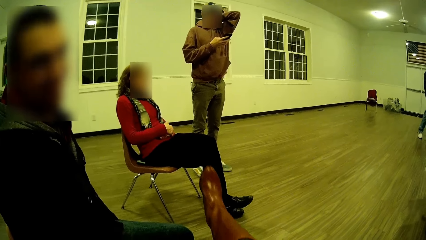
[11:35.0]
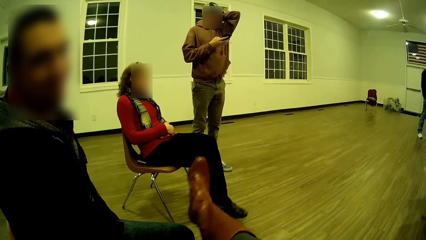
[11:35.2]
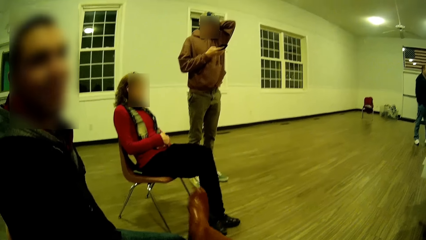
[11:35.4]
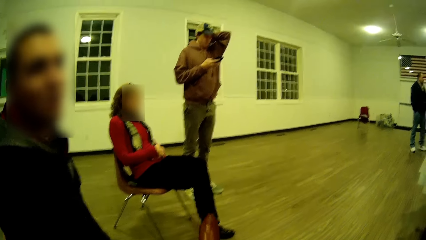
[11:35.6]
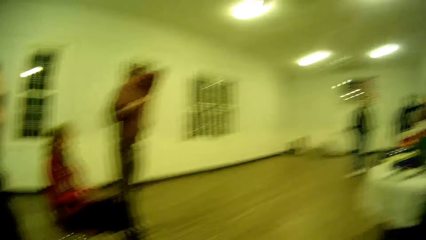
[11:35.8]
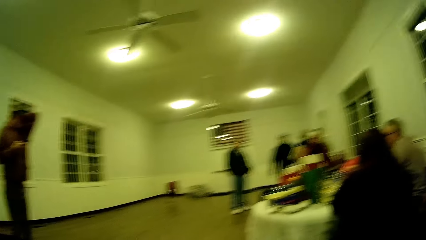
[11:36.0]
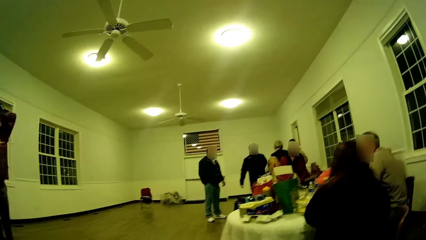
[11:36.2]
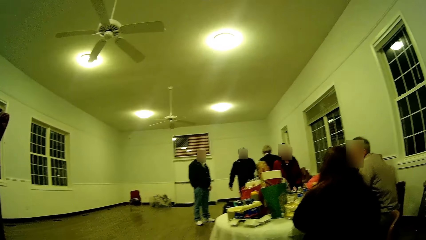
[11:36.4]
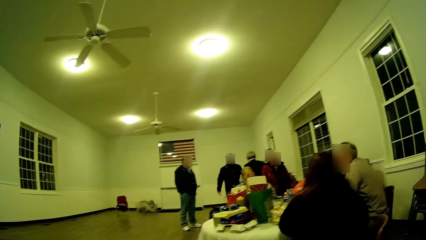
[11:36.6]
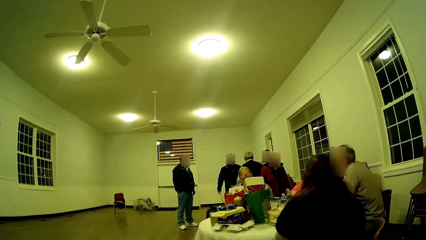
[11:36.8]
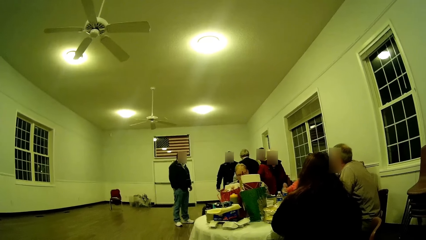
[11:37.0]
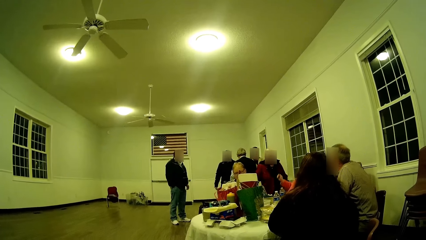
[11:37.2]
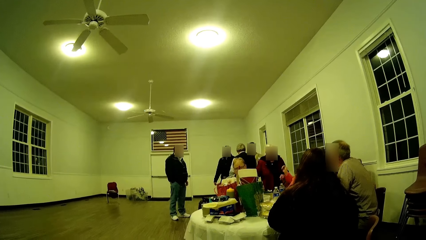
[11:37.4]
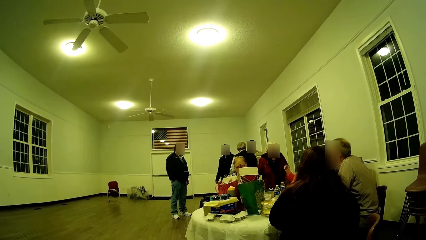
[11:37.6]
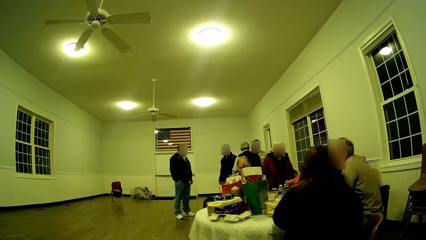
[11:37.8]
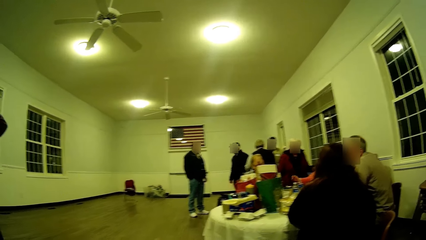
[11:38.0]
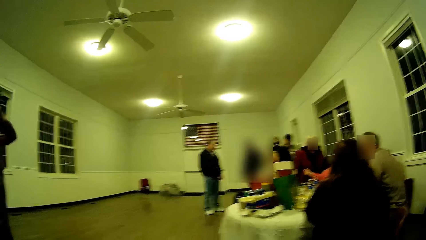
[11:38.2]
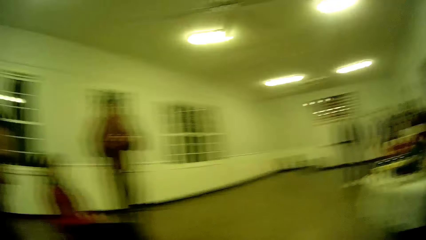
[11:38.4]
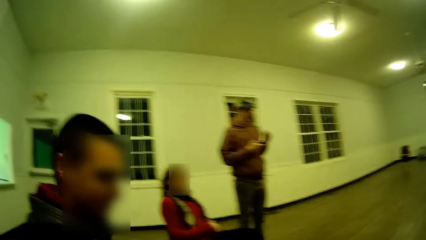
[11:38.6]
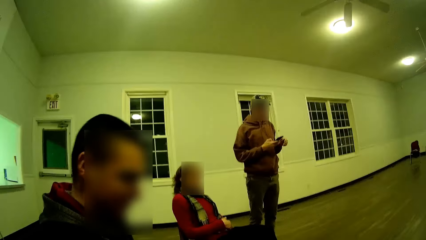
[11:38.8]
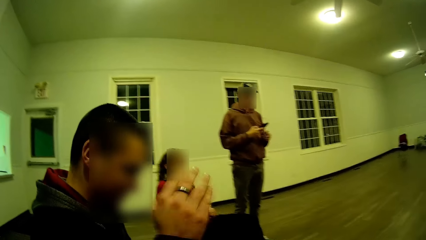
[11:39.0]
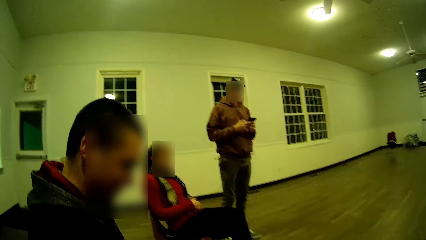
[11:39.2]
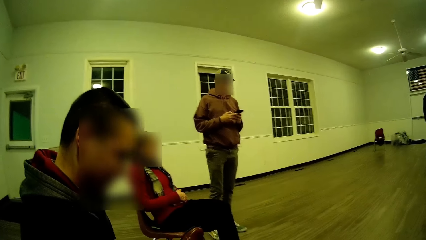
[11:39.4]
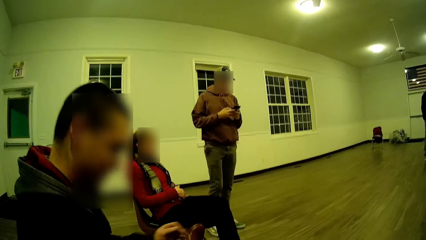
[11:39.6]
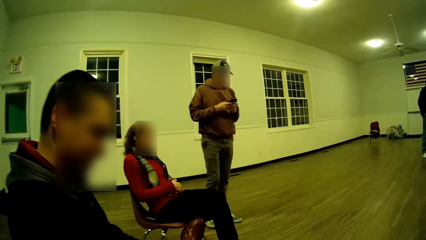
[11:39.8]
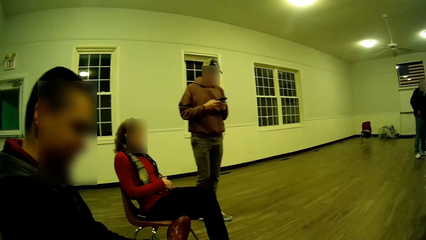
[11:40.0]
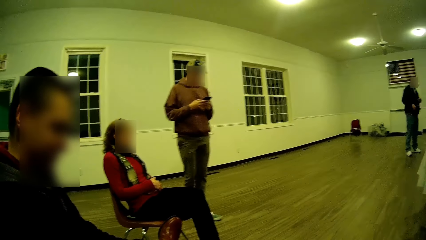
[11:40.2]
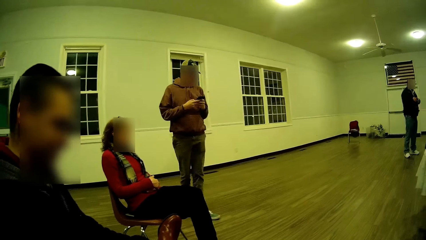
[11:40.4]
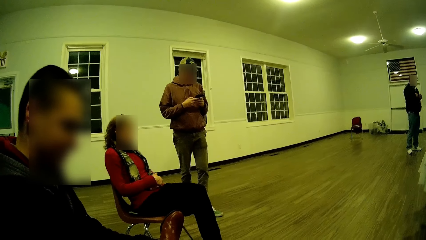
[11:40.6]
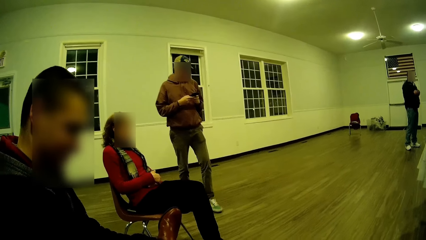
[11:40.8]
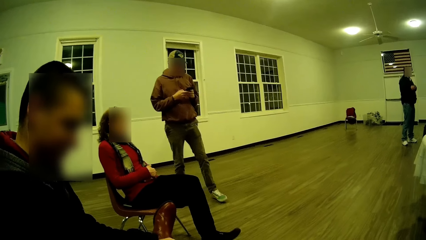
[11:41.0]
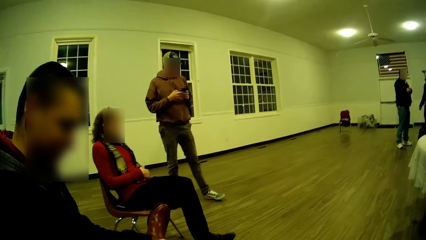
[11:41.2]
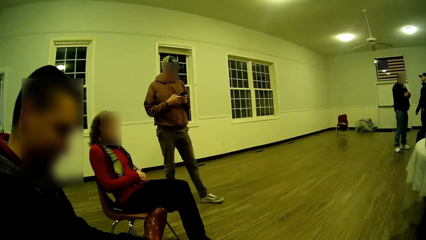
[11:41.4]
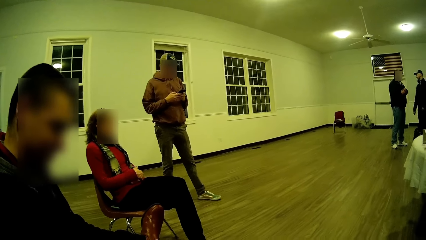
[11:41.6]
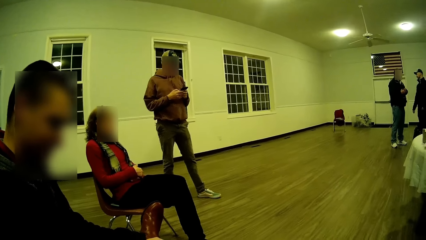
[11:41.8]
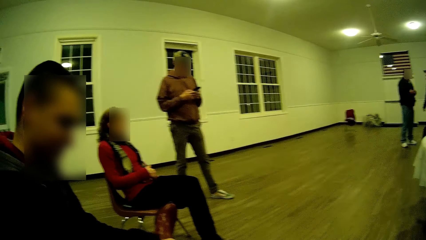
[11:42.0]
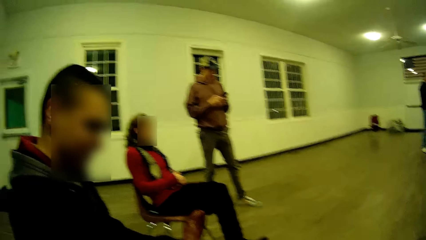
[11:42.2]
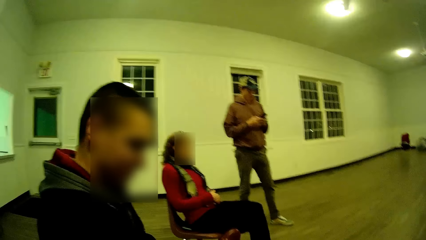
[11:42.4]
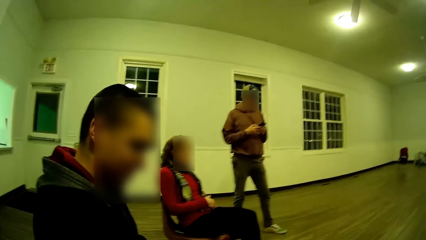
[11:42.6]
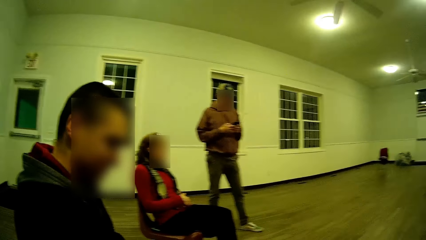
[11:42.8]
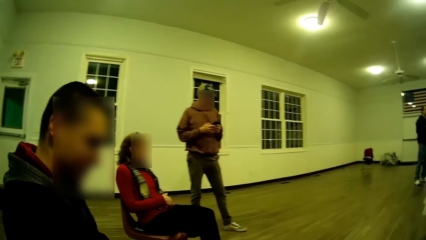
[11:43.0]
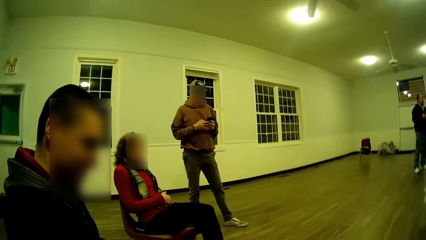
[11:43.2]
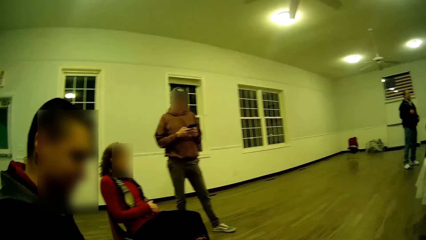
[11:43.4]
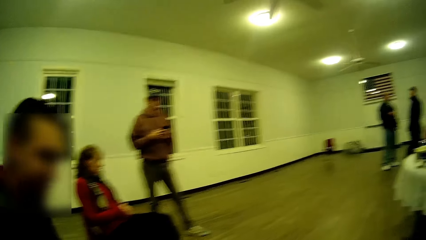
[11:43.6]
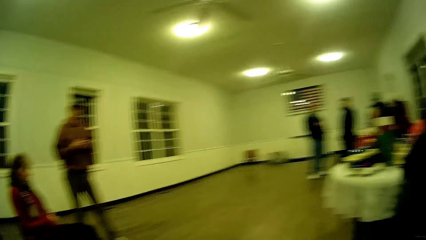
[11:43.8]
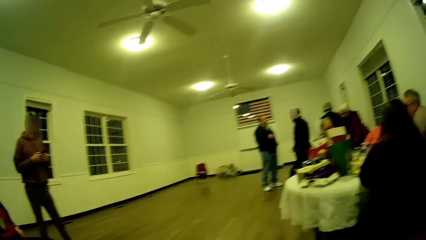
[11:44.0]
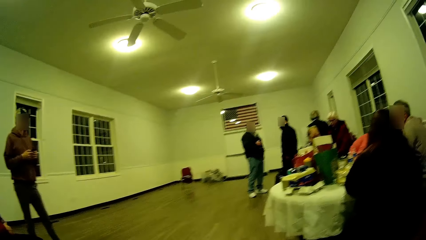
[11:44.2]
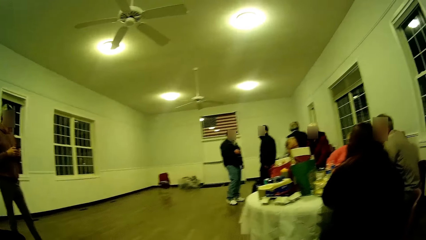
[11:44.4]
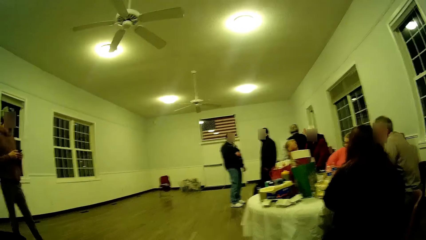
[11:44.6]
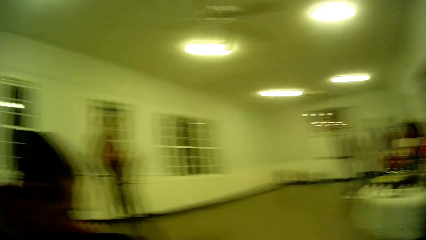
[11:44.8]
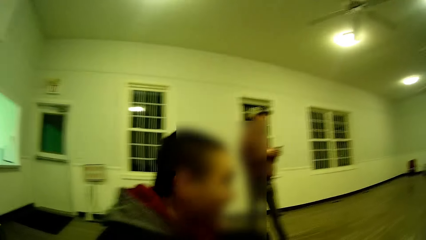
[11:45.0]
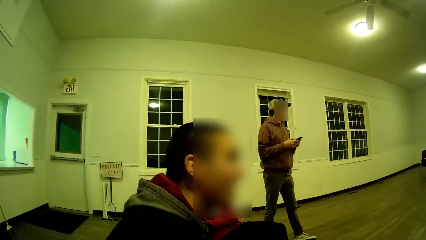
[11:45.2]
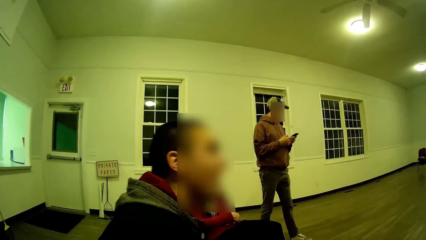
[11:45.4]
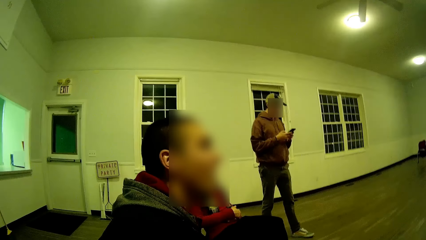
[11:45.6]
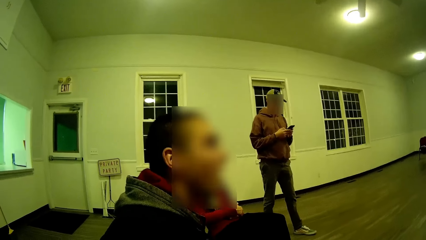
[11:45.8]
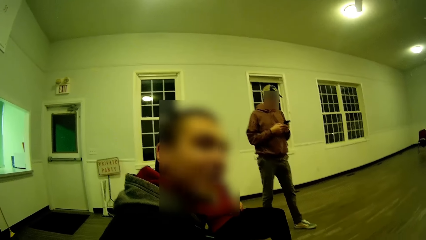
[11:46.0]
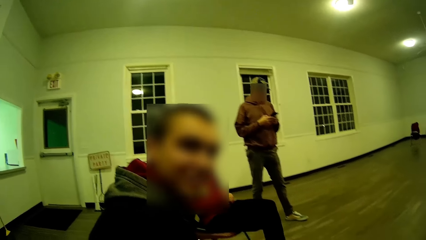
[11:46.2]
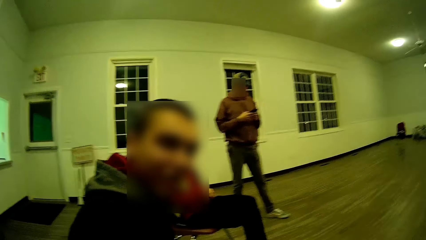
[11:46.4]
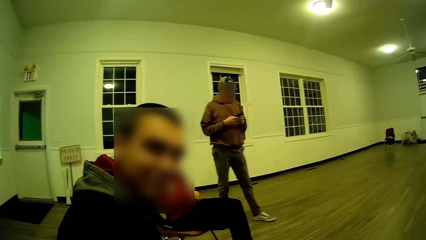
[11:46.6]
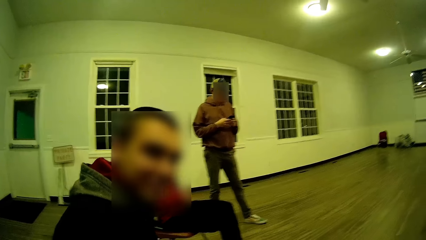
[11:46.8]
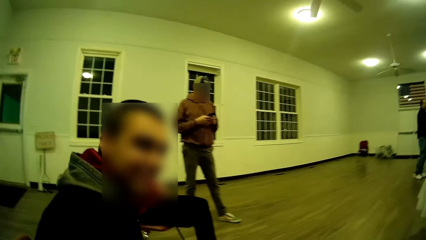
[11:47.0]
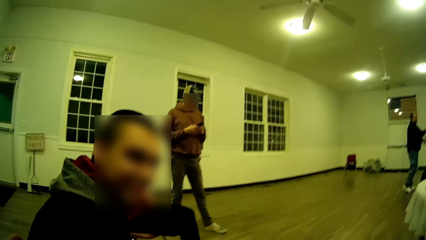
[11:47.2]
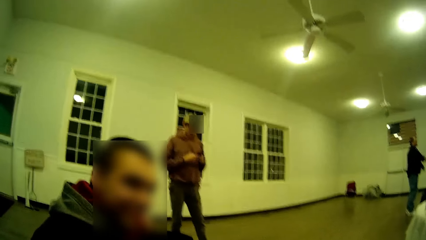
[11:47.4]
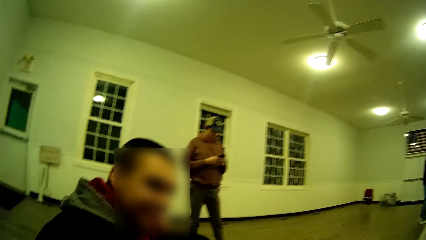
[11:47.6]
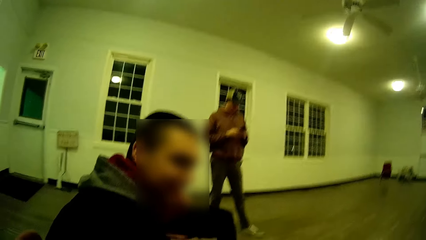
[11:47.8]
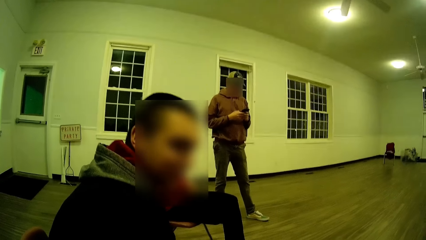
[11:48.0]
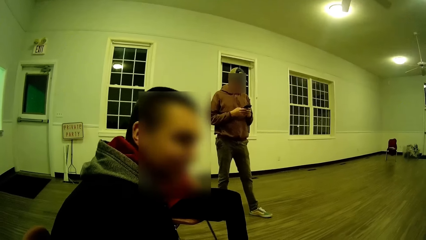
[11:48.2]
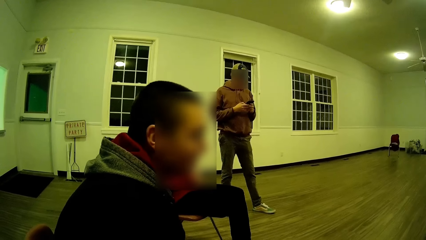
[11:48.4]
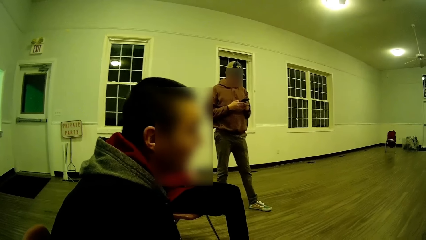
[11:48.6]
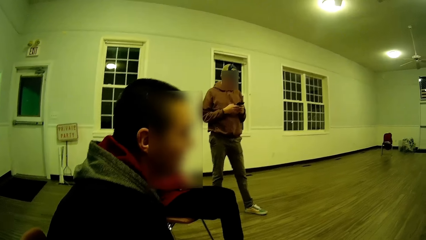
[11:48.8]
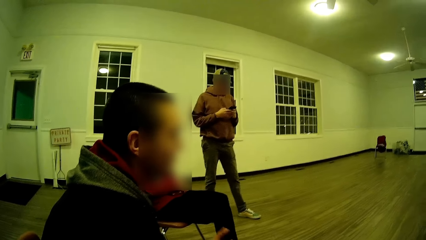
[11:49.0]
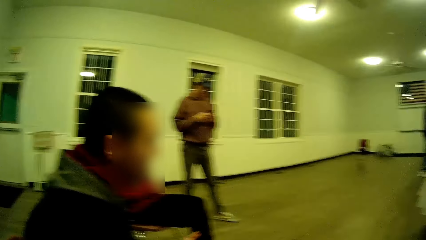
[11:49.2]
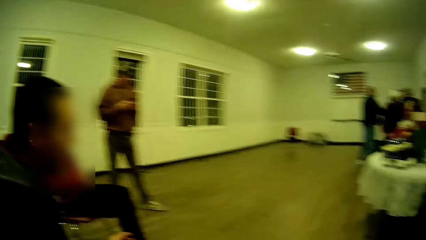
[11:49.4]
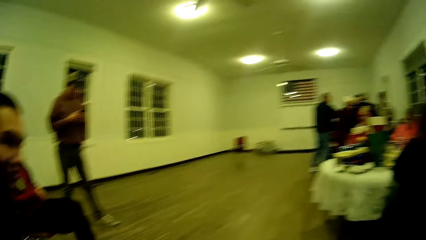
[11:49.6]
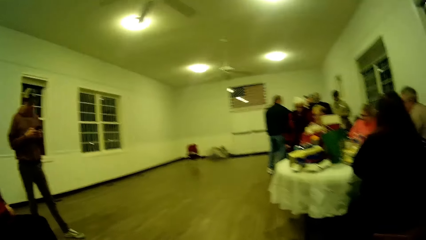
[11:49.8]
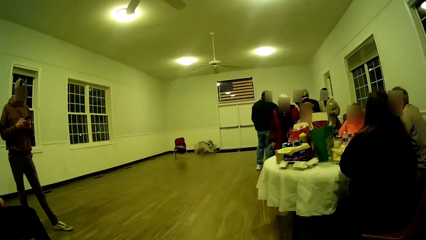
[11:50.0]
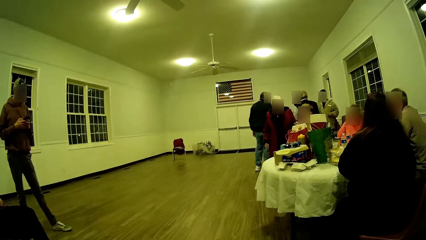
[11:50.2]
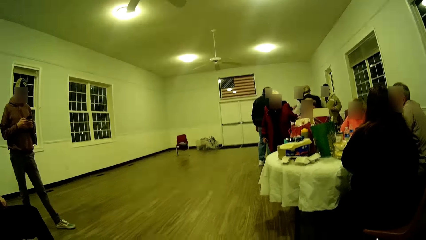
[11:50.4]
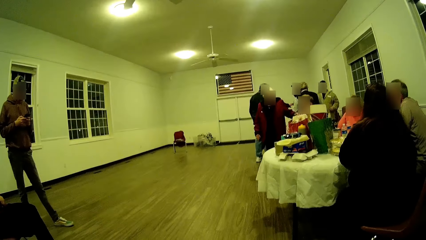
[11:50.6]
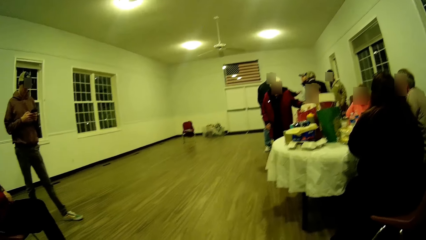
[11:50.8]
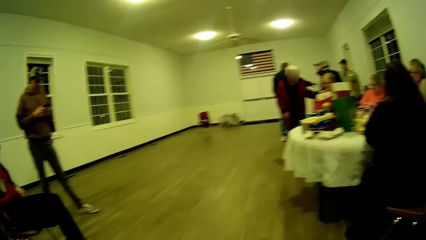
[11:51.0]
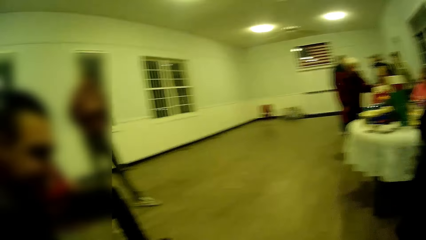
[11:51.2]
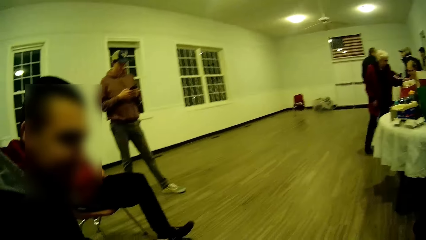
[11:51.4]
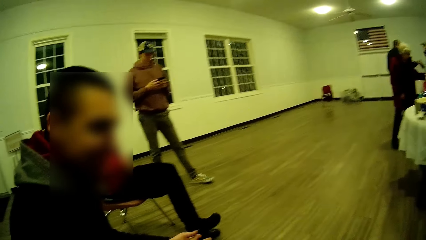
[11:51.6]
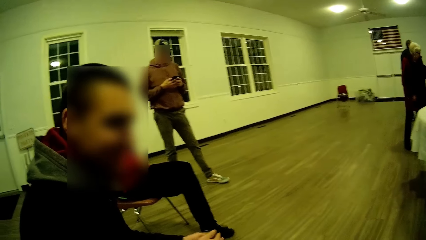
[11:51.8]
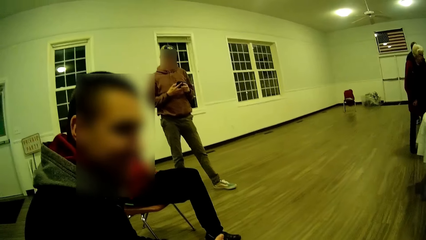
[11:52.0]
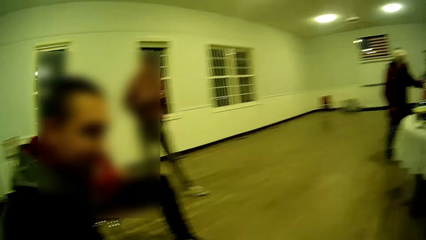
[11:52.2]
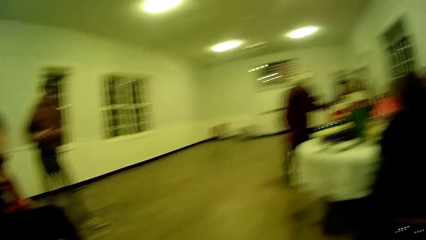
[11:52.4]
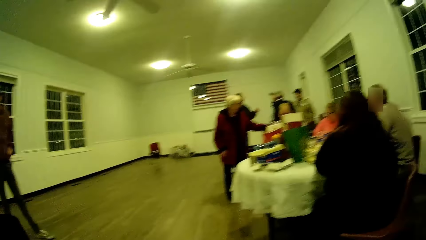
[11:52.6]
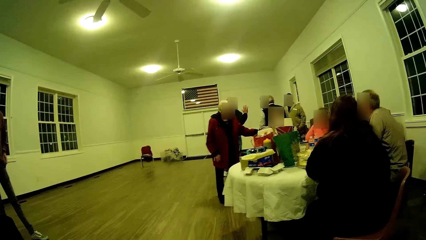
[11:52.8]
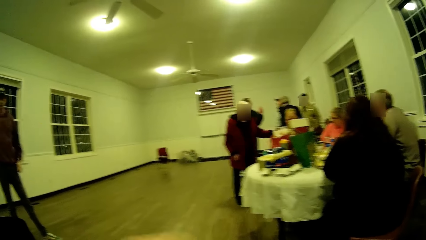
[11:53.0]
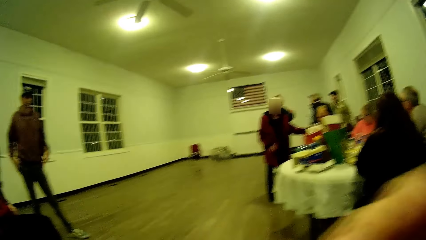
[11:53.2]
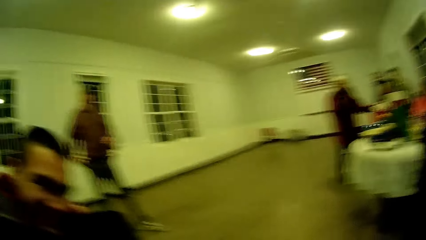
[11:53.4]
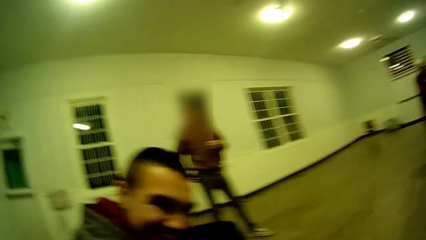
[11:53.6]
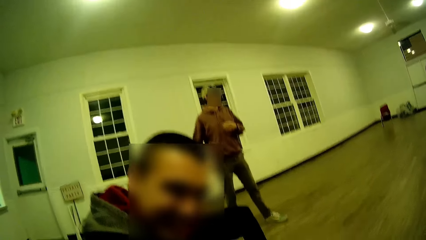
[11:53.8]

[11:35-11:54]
The camera wearer moves his leg. He looks around. A man nods his head.
